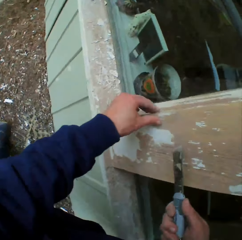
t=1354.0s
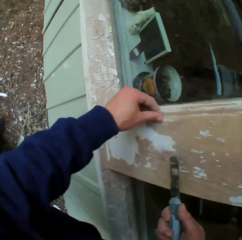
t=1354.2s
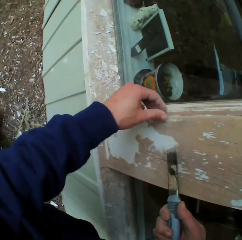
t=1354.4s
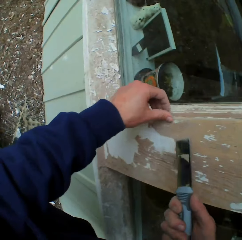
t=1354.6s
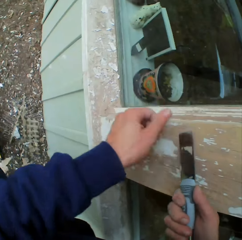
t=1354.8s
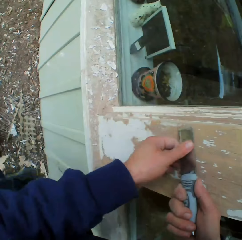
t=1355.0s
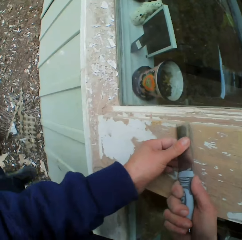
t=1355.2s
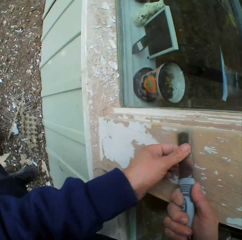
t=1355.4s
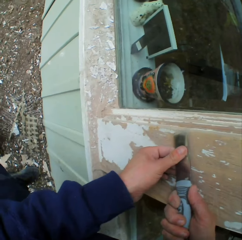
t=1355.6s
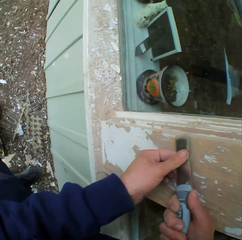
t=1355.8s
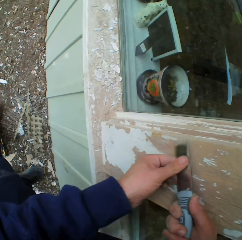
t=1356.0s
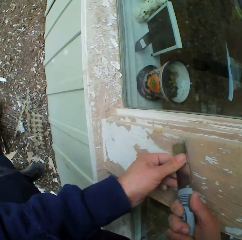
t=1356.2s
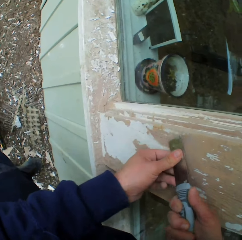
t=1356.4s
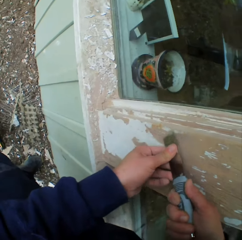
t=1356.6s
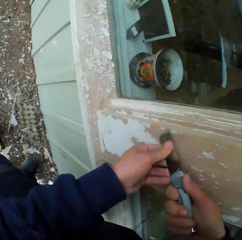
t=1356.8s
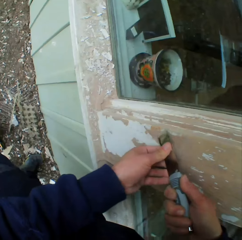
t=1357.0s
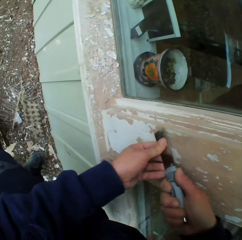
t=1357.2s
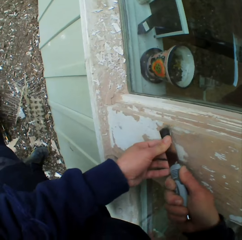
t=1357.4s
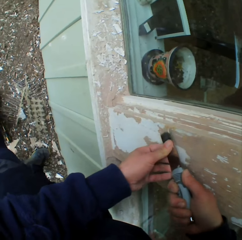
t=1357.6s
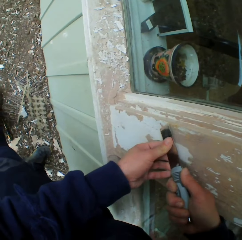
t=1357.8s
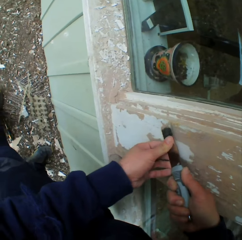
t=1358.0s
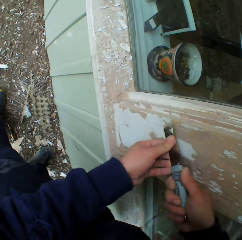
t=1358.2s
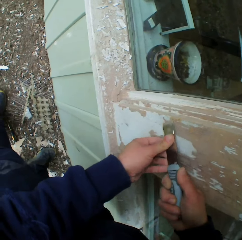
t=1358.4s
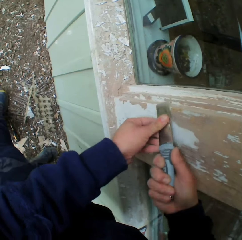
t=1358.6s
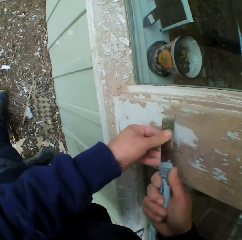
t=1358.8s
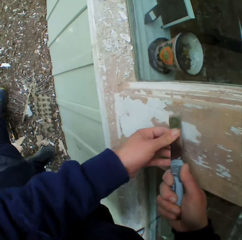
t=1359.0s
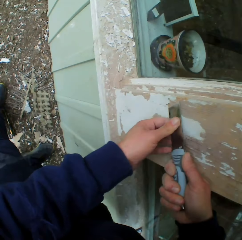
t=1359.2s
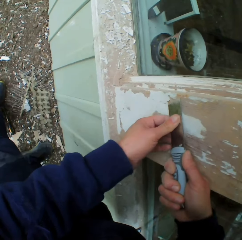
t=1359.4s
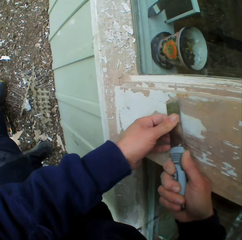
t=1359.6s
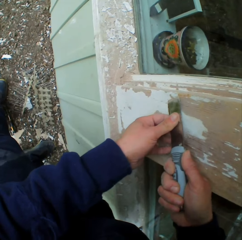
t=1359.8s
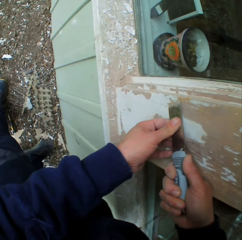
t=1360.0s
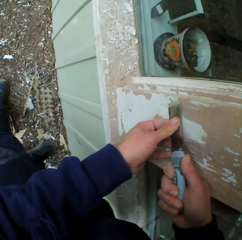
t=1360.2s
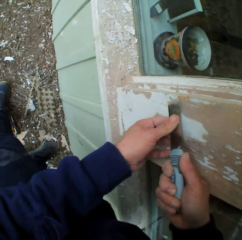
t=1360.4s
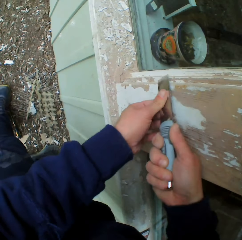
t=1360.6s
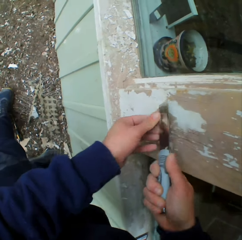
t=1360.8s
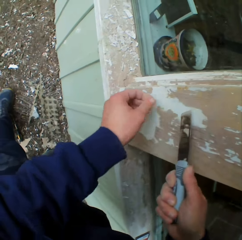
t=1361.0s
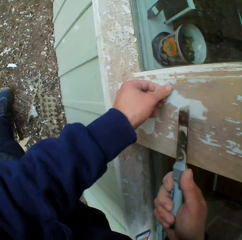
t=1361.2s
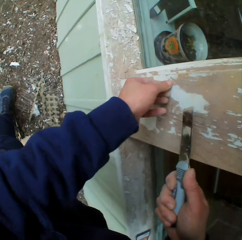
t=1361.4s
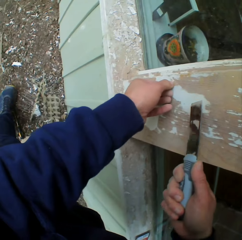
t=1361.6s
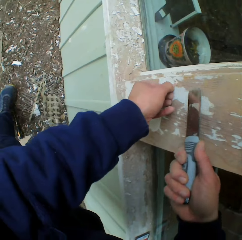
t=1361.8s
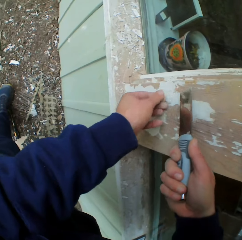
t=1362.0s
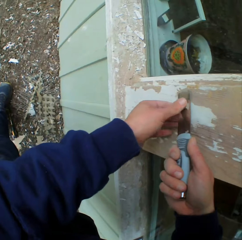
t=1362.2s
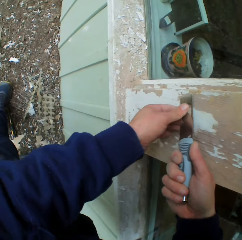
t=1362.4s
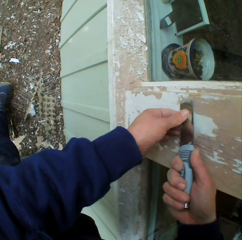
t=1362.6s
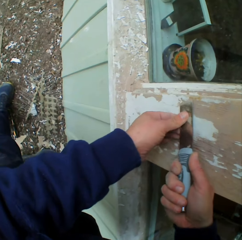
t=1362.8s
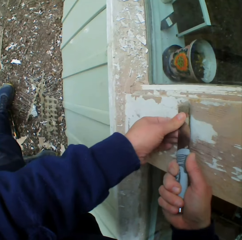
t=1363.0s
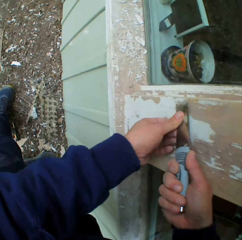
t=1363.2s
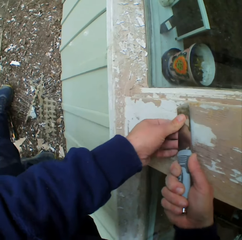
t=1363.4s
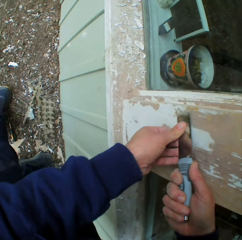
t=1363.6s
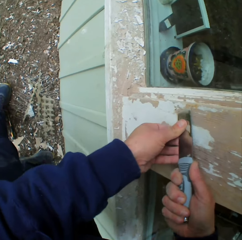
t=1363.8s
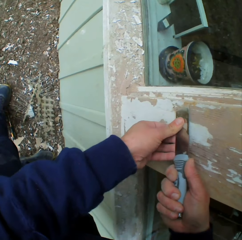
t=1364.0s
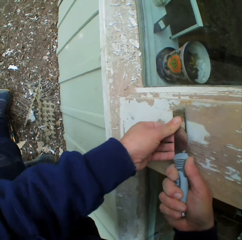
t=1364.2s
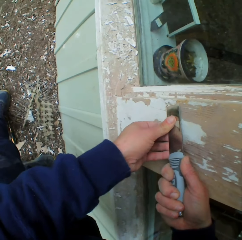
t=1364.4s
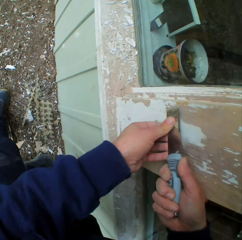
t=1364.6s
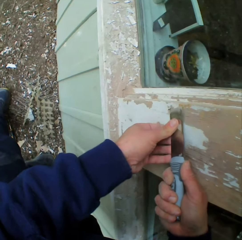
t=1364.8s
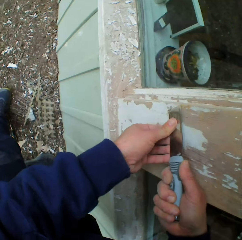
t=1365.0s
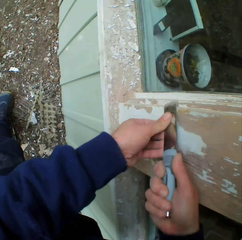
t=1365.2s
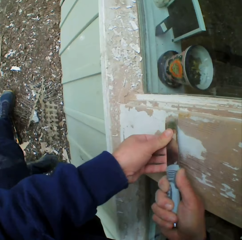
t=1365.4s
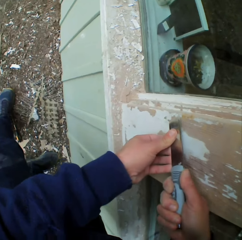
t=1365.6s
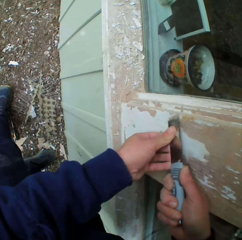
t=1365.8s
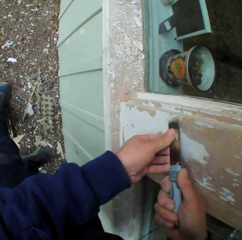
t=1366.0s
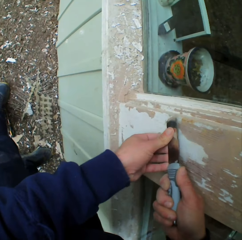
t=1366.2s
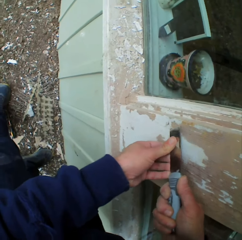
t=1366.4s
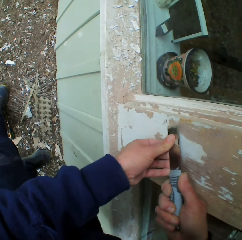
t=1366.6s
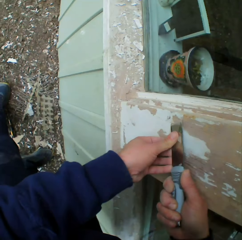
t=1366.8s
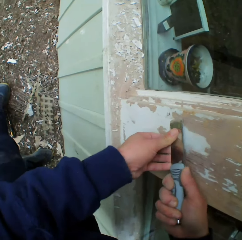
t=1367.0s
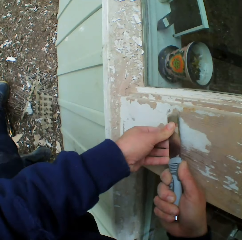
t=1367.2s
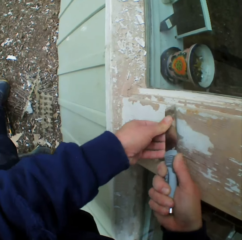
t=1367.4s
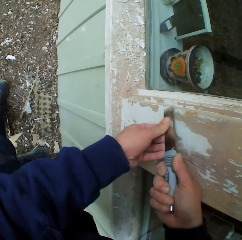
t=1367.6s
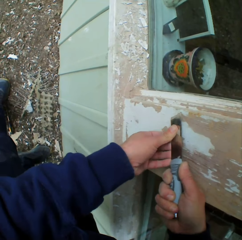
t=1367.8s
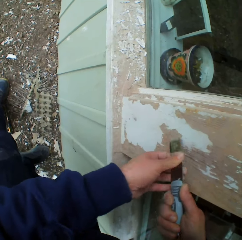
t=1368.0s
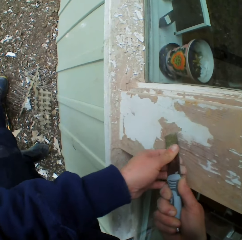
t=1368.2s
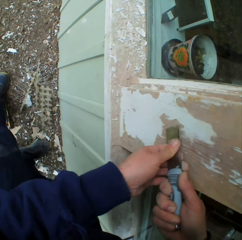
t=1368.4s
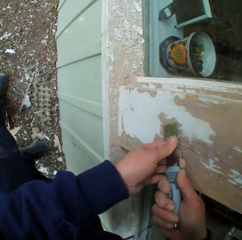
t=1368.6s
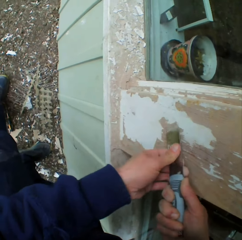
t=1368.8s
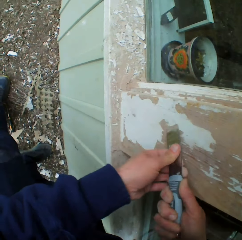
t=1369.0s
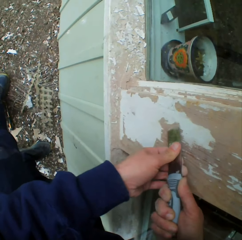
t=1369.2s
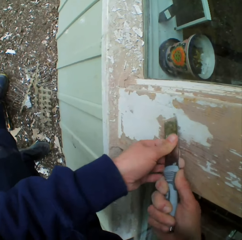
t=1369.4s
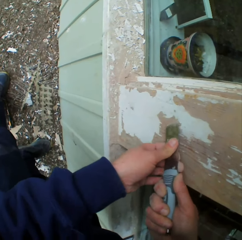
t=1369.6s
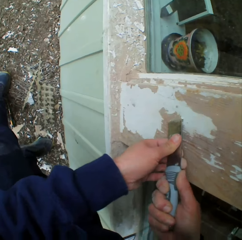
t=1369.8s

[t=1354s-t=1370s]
The camera wearer removes the dried paint on the wall with a metal scraper. He removes paint on the window frame with the left hand. He removes paint from the window frame with the scraper.

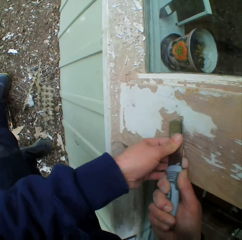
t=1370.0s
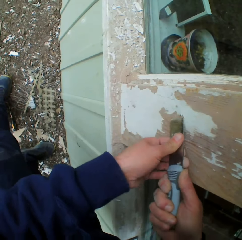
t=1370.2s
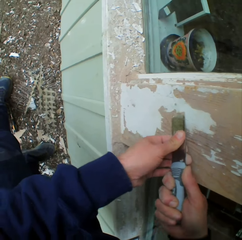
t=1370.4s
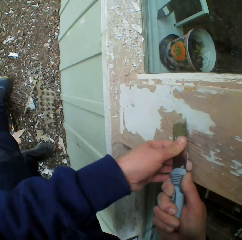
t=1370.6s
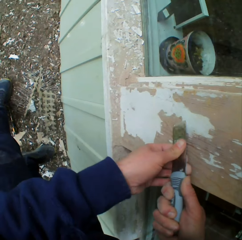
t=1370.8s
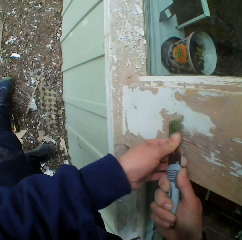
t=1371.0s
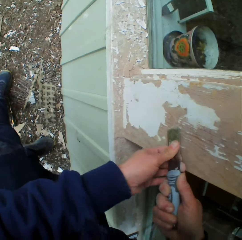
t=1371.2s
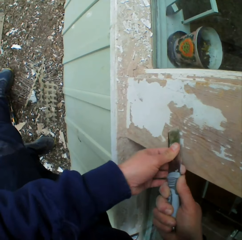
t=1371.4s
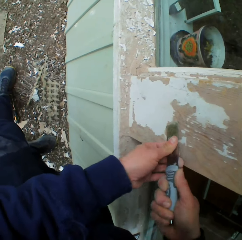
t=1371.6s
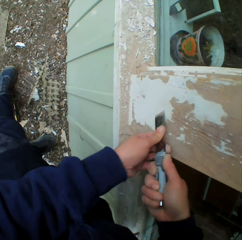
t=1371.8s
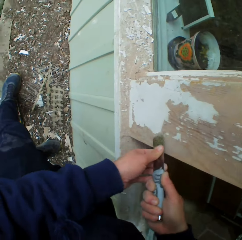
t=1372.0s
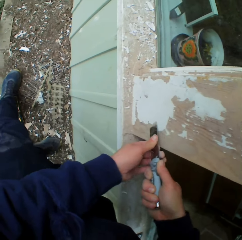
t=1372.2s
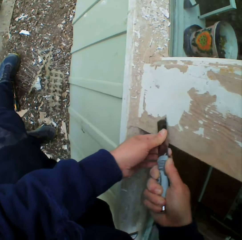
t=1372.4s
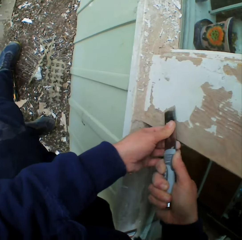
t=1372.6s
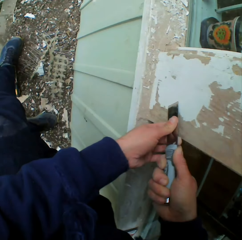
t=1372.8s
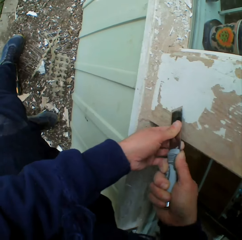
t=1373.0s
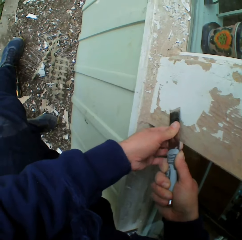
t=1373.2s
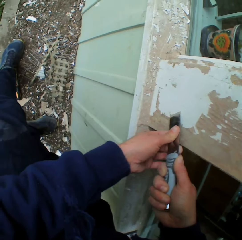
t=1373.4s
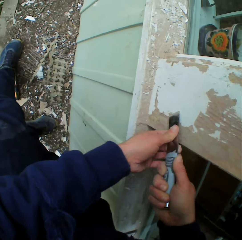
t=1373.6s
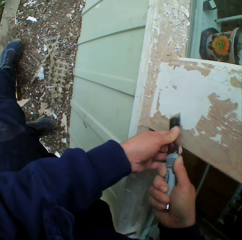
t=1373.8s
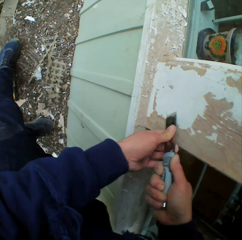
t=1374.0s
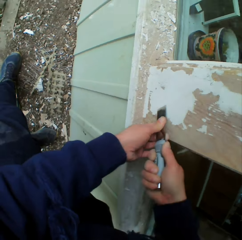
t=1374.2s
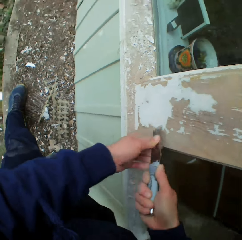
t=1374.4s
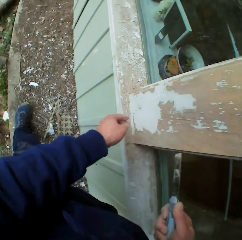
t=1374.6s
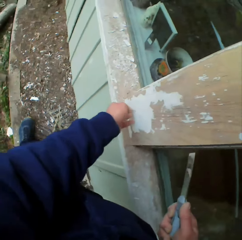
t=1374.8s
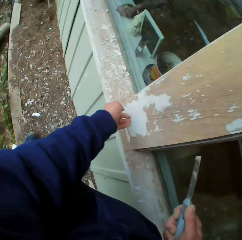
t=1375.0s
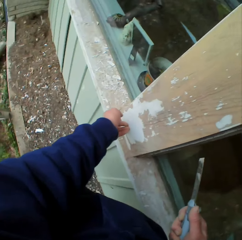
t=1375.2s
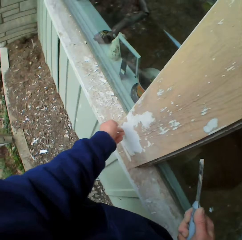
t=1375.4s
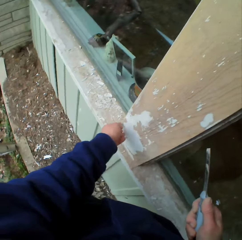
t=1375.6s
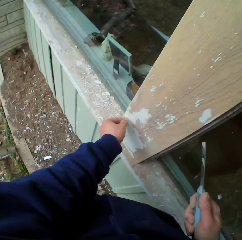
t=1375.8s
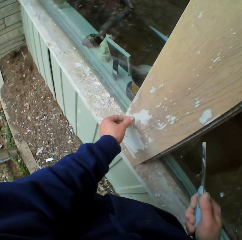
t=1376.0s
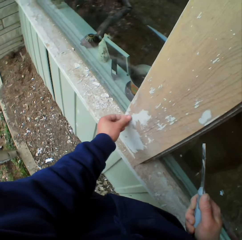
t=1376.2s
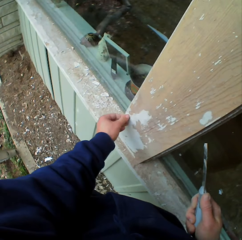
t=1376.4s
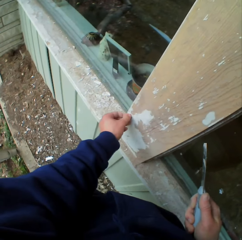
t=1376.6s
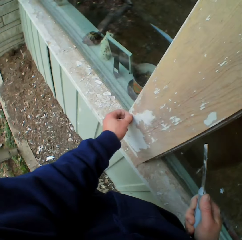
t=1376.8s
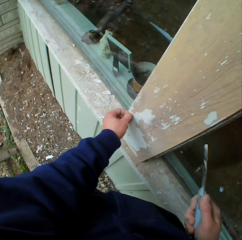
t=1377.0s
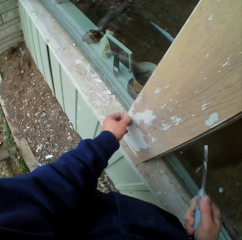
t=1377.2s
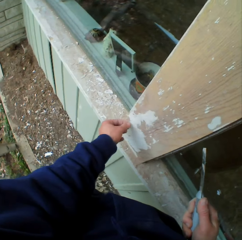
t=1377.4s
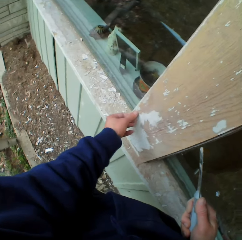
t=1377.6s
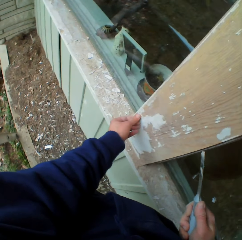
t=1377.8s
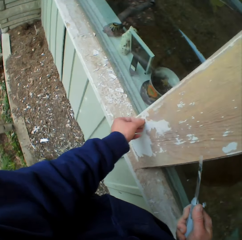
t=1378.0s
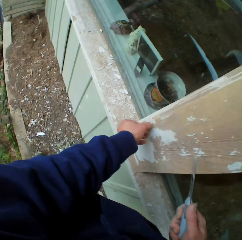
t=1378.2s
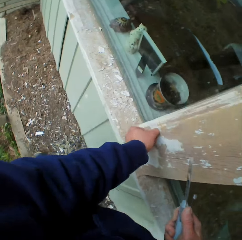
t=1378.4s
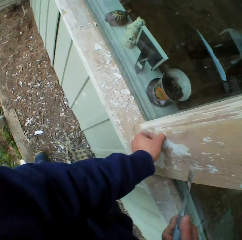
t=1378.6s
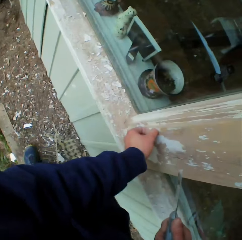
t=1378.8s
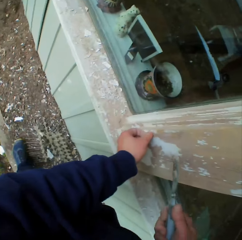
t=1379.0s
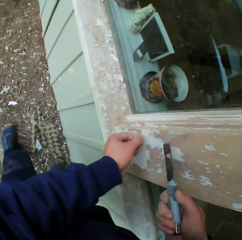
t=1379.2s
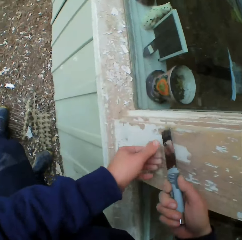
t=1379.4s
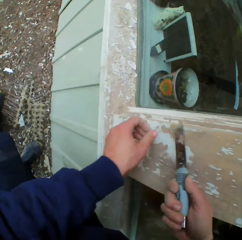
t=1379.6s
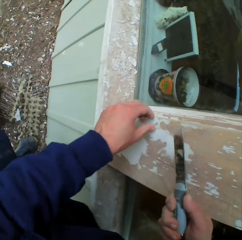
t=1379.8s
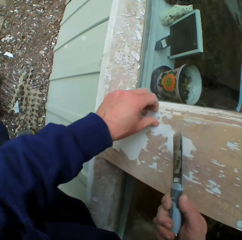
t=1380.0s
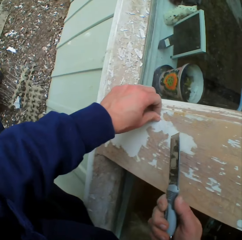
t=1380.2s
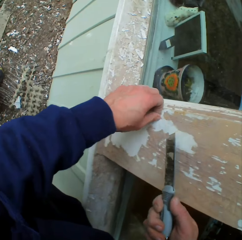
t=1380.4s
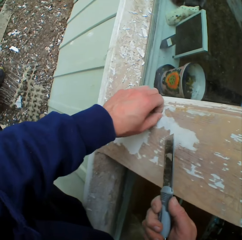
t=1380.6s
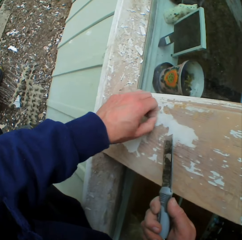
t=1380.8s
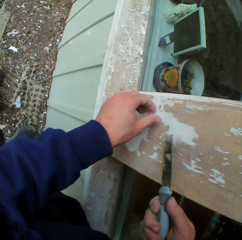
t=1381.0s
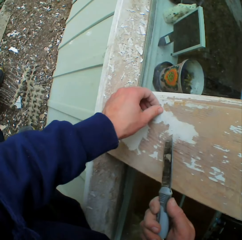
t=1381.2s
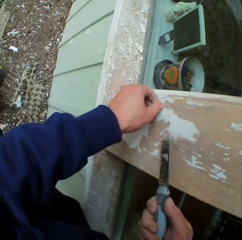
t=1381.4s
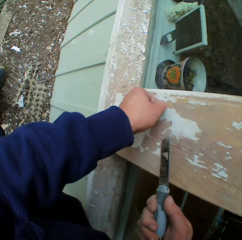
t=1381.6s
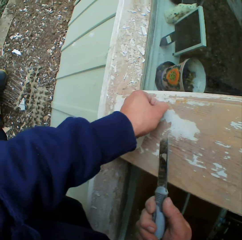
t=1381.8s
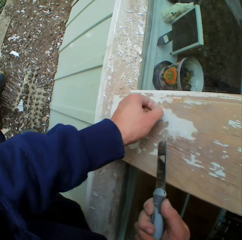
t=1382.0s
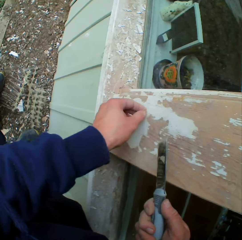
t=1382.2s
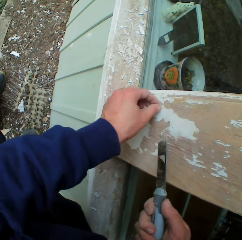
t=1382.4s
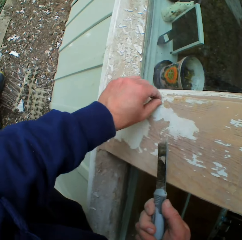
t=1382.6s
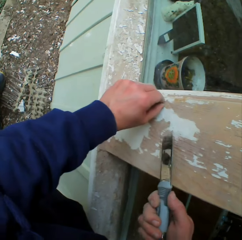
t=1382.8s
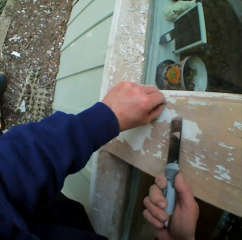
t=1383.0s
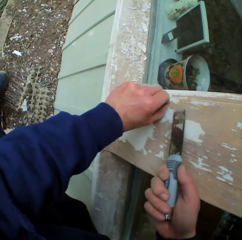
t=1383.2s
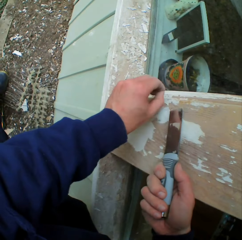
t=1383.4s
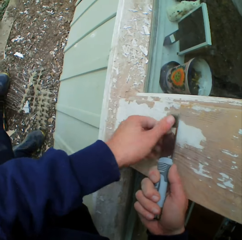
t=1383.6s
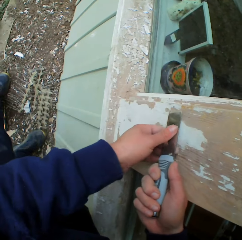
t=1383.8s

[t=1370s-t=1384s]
The camera wearer removes the dried paint on a window frame with his left hand.
